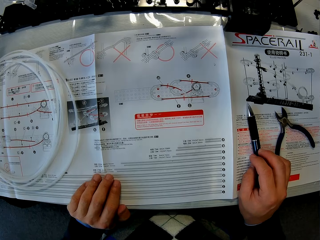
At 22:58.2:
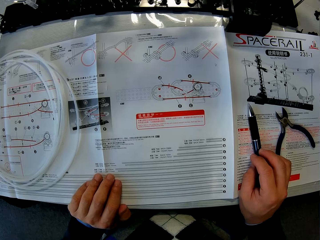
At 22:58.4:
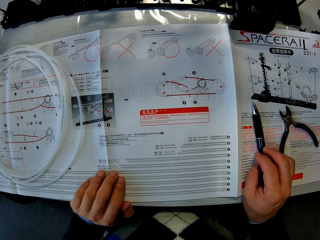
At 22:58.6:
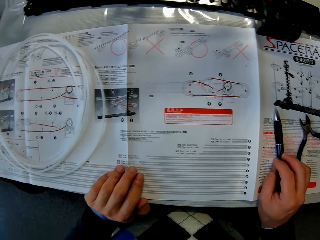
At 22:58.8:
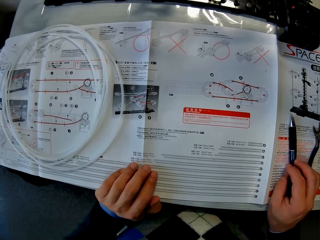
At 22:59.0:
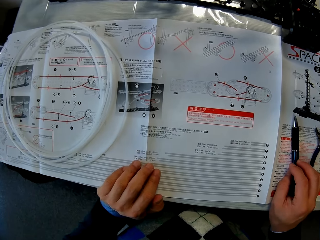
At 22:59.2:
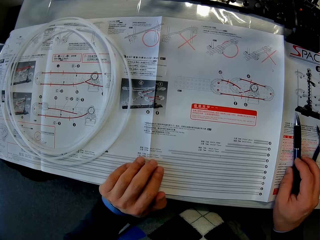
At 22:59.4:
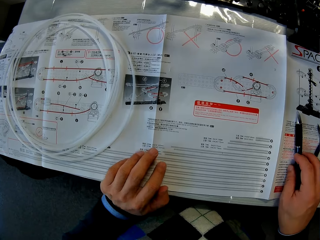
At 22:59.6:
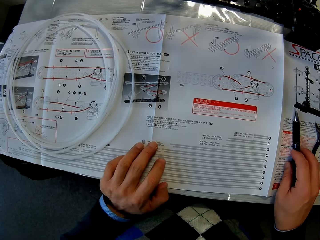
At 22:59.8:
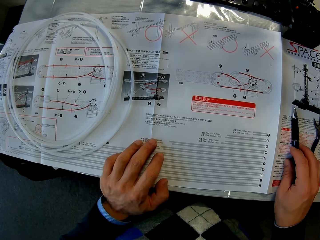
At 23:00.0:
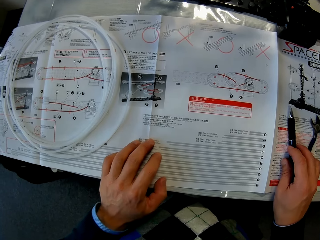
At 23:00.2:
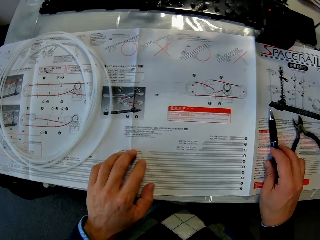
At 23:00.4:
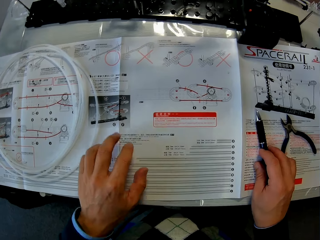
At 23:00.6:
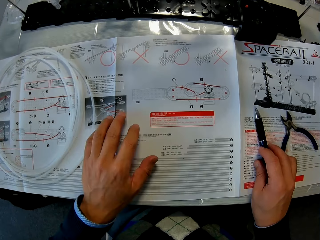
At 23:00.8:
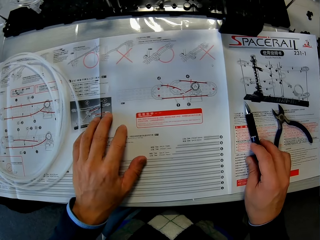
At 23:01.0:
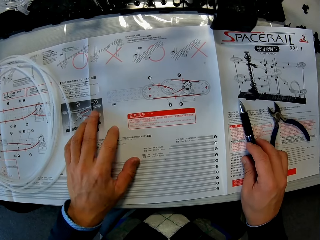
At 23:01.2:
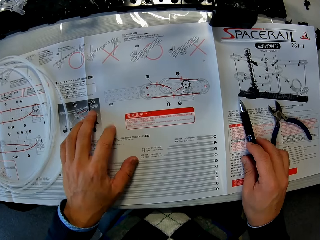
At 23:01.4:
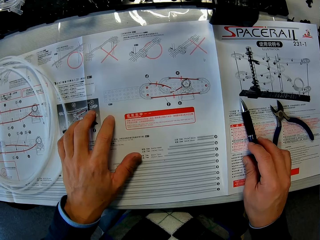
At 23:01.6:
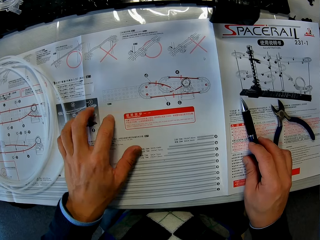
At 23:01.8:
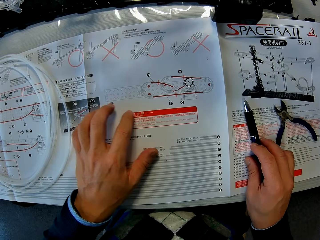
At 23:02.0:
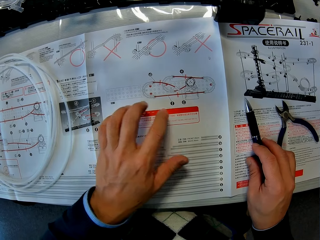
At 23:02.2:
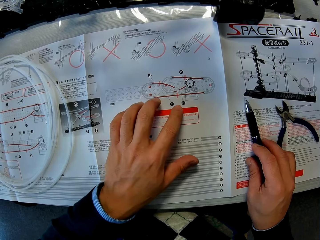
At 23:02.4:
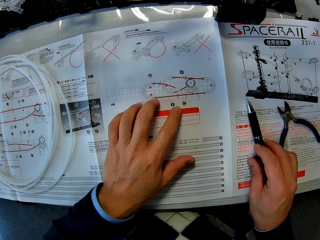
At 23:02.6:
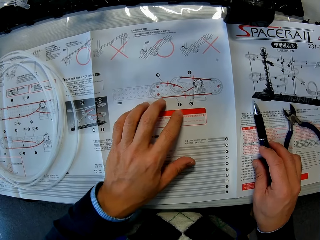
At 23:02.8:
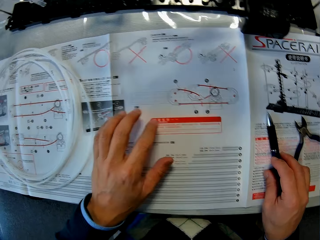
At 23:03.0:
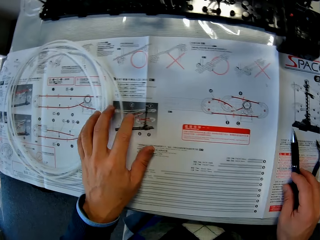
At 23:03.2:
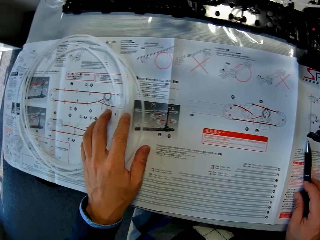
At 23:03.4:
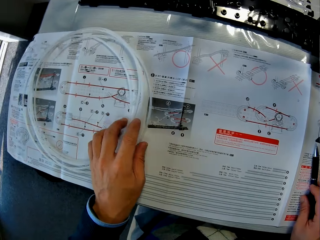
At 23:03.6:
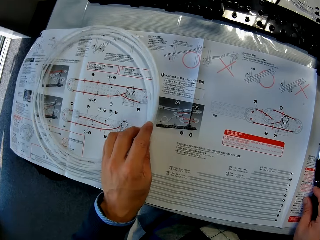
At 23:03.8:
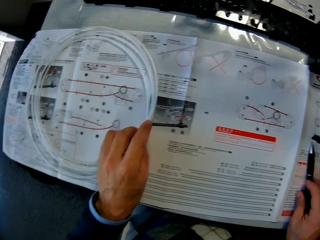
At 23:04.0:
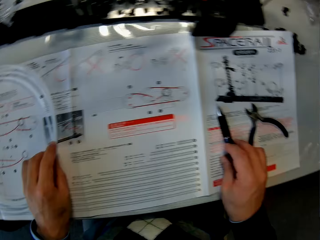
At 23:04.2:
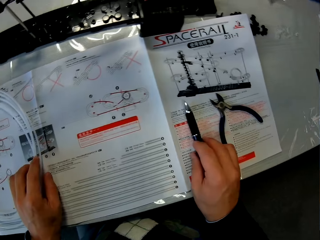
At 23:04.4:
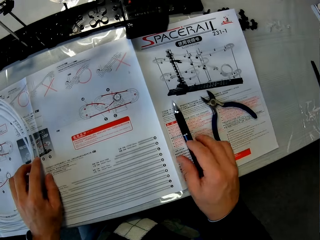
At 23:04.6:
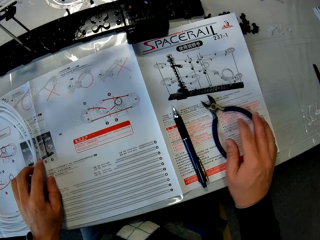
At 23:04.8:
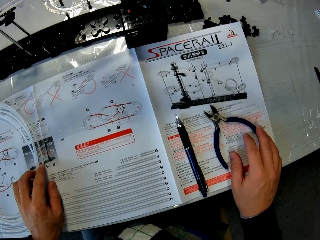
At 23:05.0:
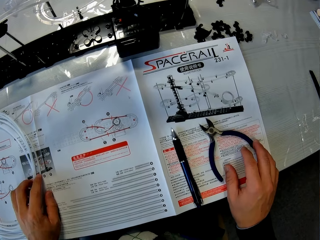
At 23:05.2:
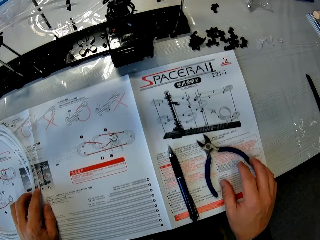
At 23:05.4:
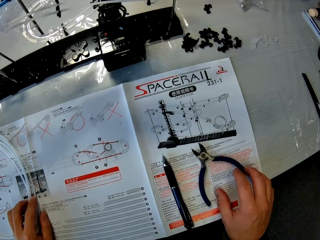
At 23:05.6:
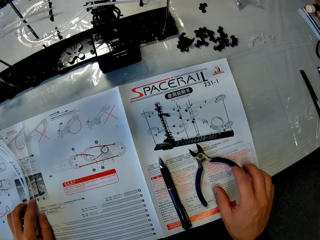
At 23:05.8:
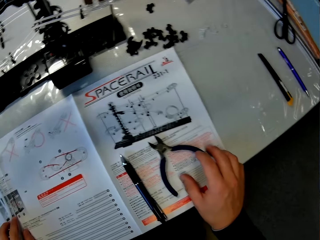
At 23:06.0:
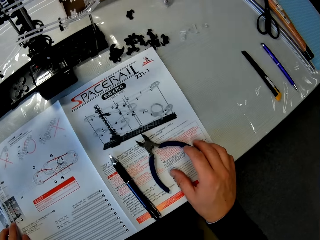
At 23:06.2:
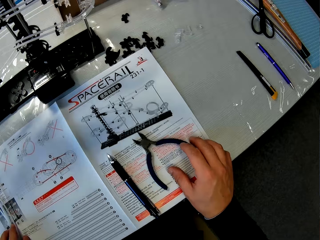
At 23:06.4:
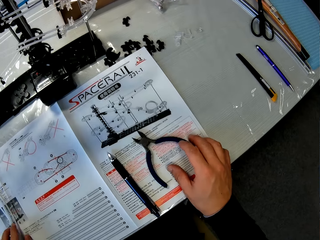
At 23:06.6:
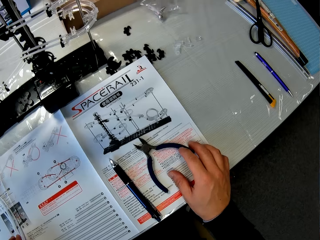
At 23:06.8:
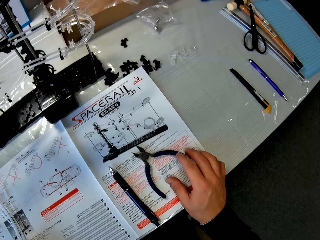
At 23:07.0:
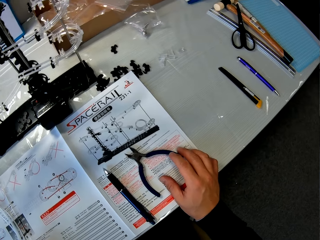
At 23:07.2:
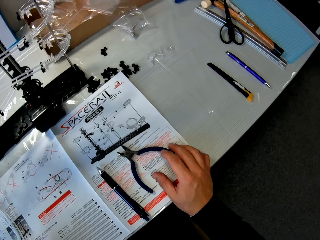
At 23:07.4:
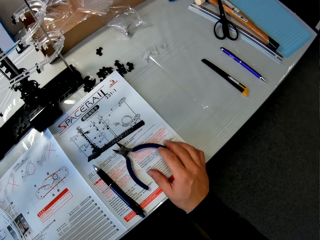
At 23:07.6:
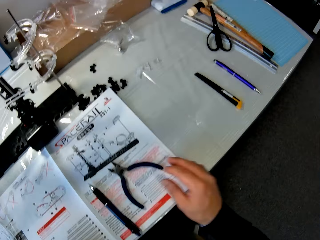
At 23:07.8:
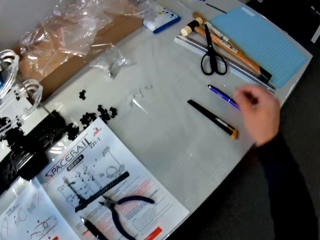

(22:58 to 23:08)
The camera wearer moves his hand over the manual. He holds the rail on the manual. He slides the manual on the table. He touches another rubber pipe on the manual on the table with his left hand.

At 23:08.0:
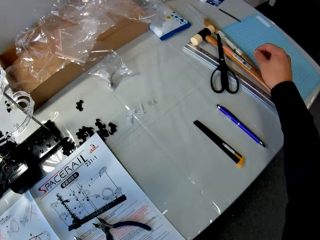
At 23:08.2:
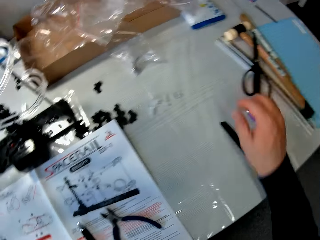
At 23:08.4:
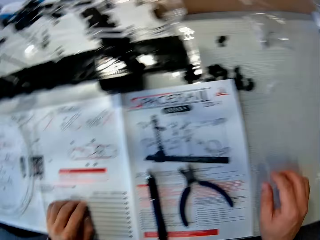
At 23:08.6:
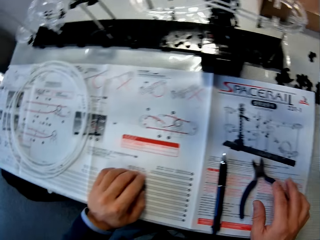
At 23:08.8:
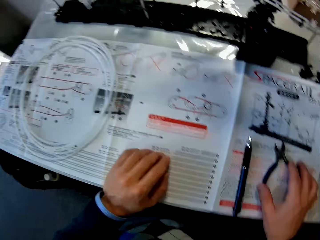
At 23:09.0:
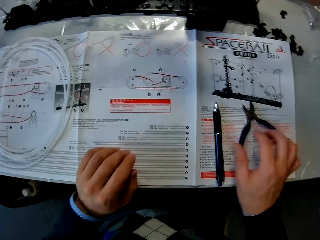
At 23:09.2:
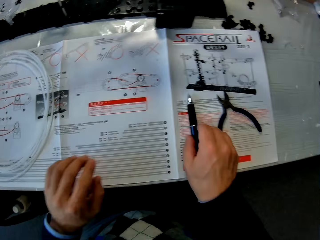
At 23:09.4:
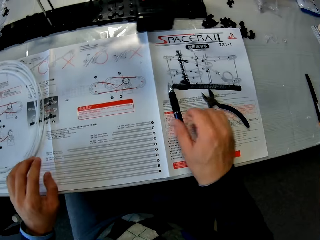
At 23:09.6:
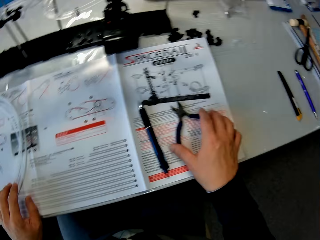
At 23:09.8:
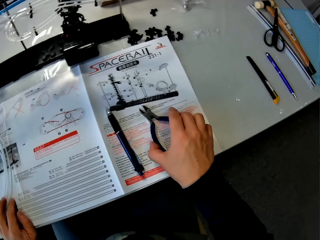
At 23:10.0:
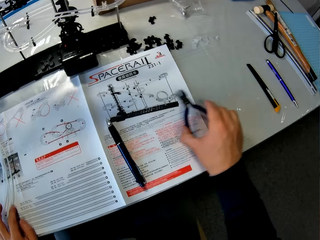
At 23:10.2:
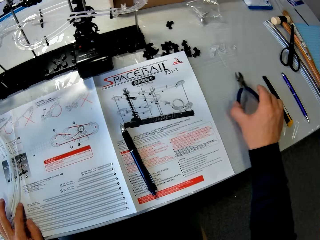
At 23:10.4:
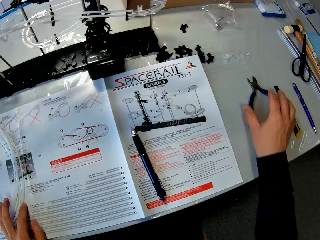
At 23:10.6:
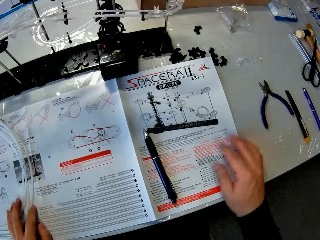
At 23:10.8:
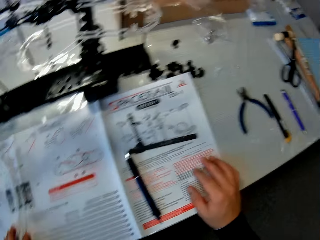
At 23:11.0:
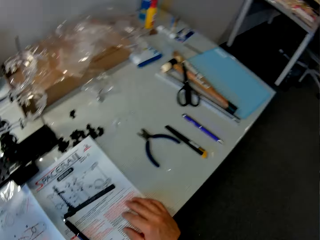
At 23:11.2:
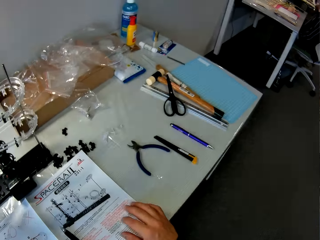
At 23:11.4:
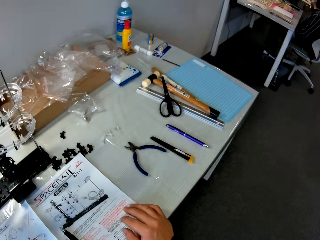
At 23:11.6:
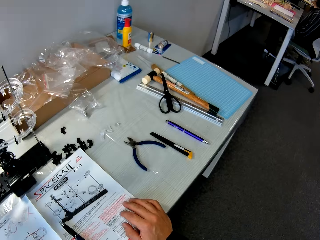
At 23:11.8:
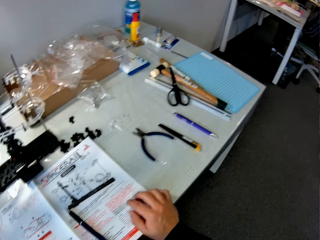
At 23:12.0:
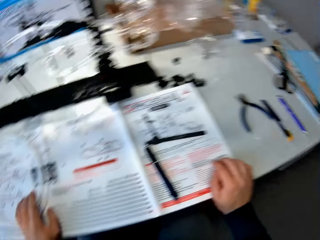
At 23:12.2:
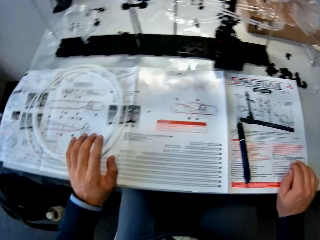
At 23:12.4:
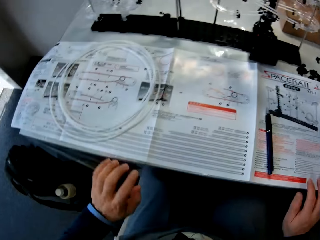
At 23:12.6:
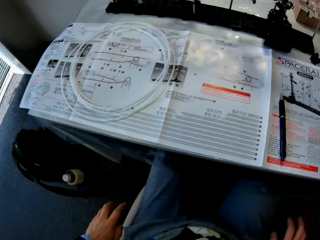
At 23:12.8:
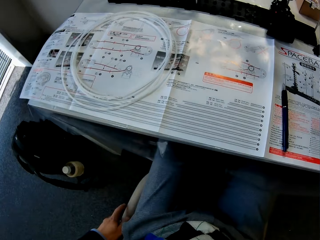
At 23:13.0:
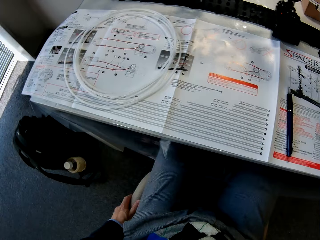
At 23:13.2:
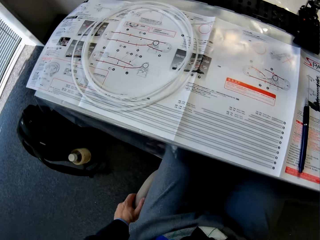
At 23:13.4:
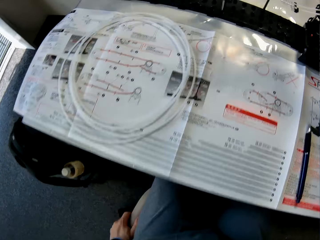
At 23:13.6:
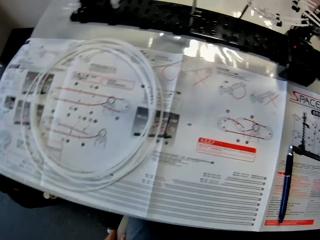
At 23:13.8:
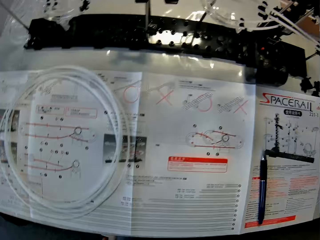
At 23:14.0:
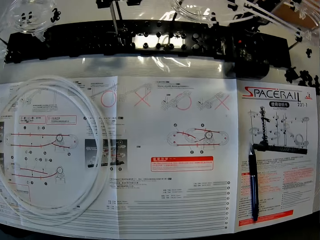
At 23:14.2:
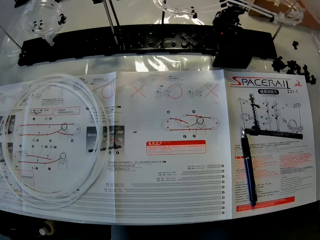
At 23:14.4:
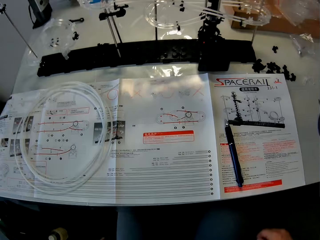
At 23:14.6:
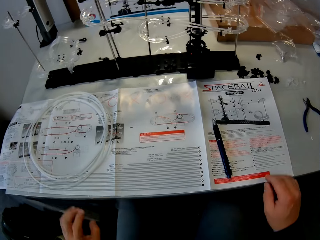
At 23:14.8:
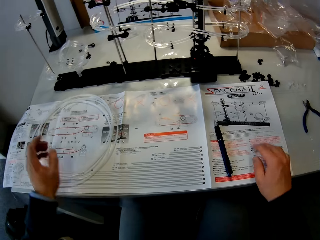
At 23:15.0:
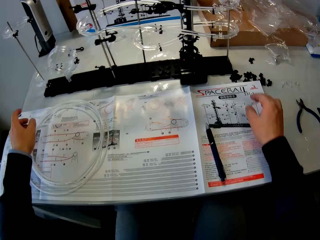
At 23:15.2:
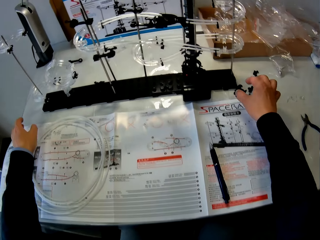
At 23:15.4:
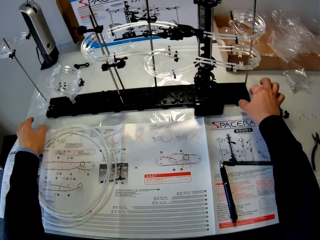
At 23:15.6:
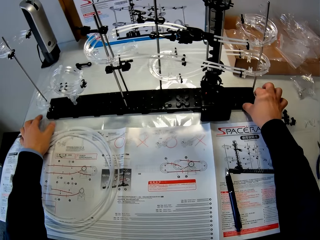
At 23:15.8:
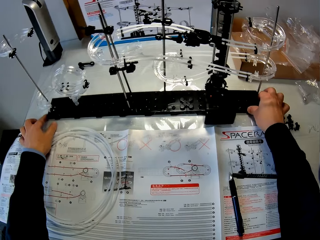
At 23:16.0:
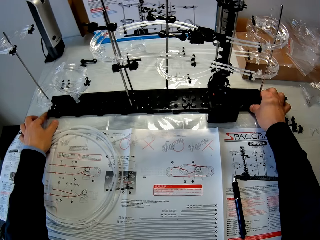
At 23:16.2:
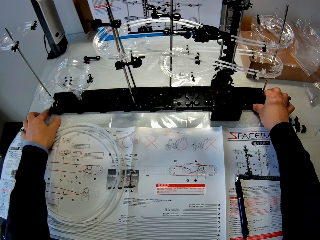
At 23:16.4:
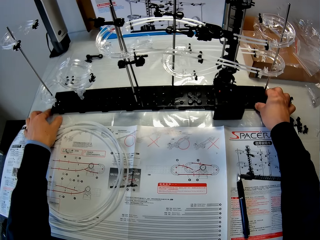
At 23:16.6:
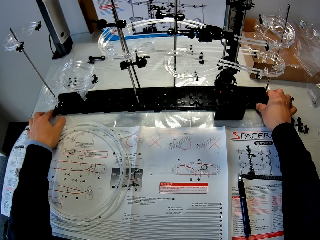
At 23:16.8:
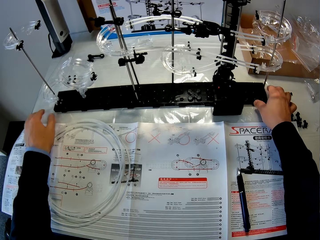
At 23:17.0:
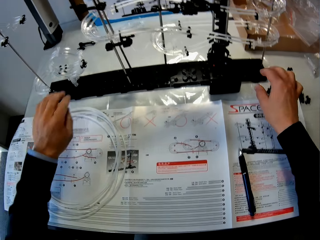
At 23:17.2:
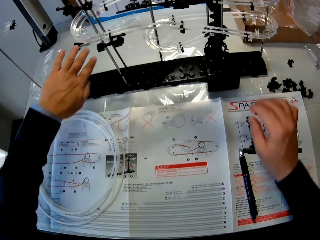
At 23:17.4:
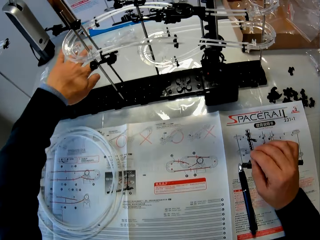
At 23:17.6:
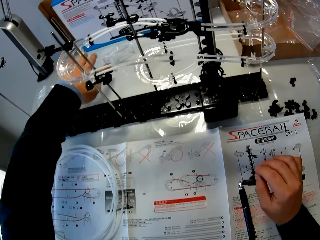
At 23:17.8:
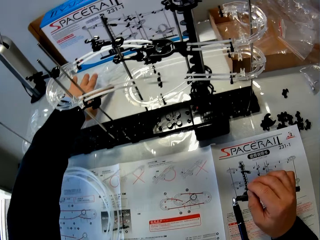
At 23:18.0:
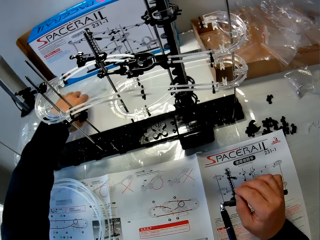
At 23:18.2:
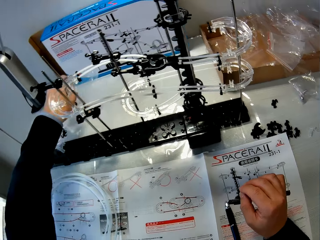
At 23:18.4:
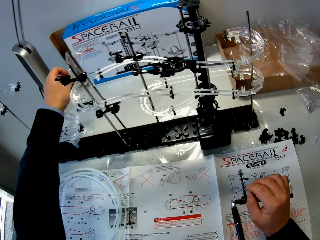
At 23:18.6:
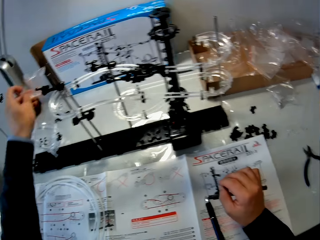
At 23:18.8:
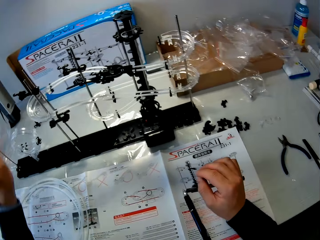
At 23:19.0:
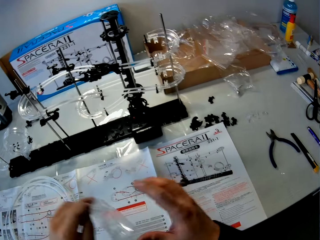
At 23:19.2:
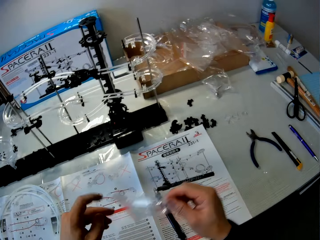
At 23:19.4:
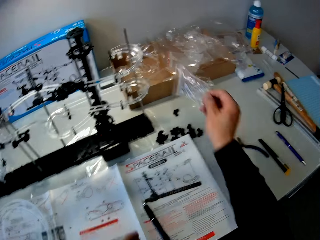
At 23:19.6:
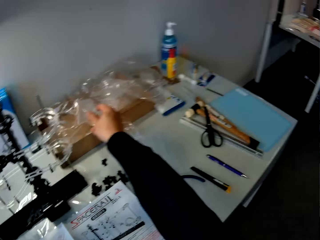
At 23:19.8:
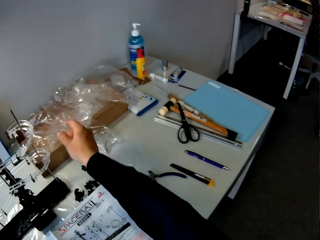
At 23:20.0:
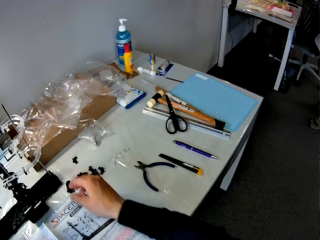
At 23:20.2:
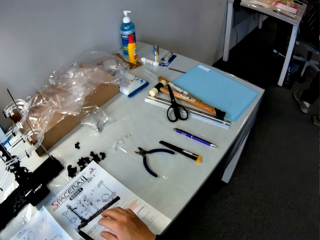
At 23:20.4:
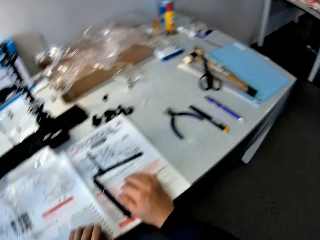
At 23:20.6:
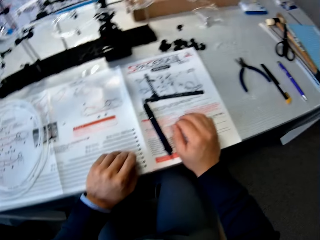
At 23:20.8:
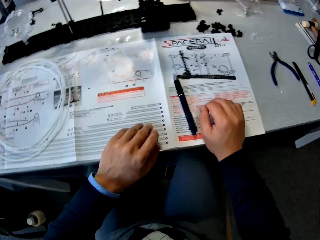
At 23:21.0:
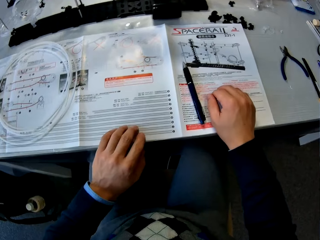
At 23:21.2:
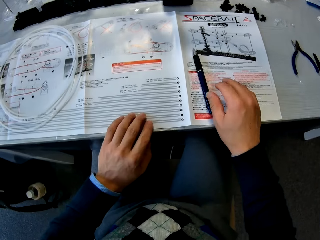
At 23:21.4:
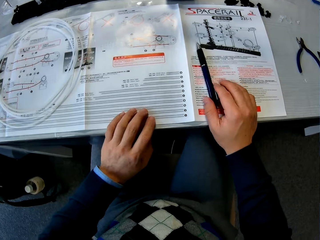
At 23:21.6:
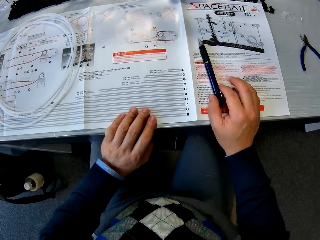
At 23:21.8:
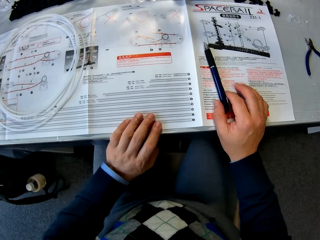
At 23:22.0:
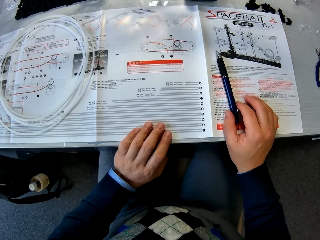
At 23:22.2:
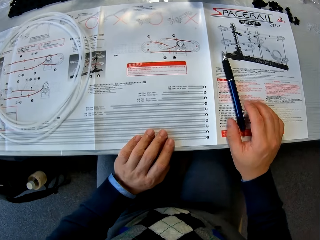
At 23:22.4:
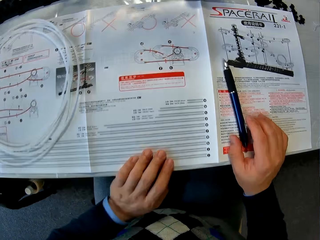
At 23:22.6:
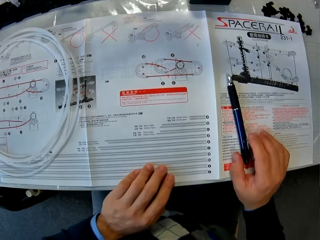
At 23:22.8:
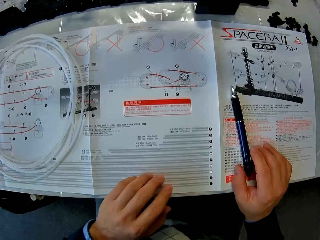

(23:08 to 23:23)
The camera wearer moves his hand over the stationery on the table. He places his hand on the manual. He moves a pen on the manual. He shifts the cutting pliers on the manual to the corner of the table with his right hand. He places the cutting pliers on the table. He places his right hand on the manual on the table. He holds a chair. He removes his hands from the table. He goes through the manual on the table. He adjusts the space rail on the table. He picks up a nylon from the table with his left hand and passes the nylon to his right hand. He drops the nylon on the table with his right hand. He places his right hand on the manual. He puts his right hand on the pen.
